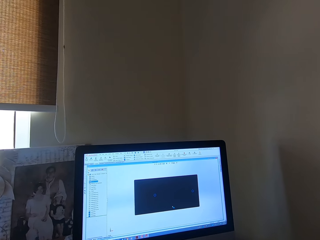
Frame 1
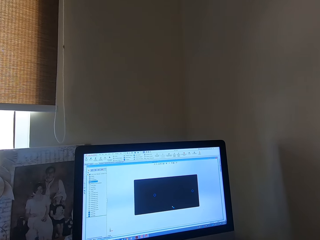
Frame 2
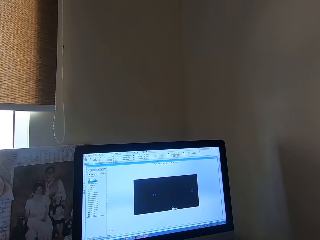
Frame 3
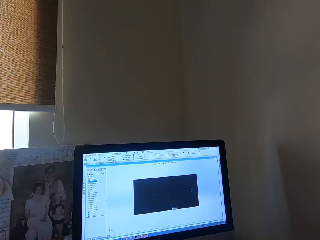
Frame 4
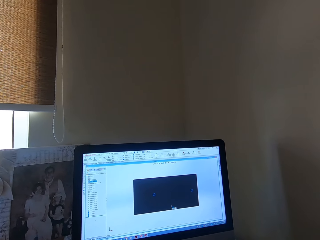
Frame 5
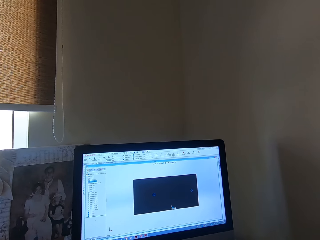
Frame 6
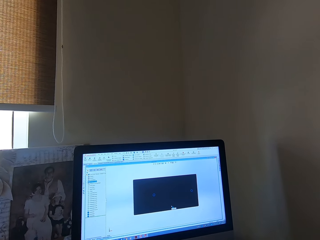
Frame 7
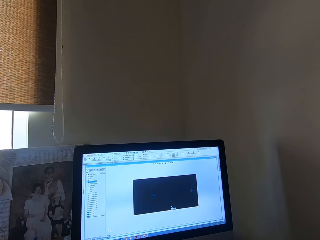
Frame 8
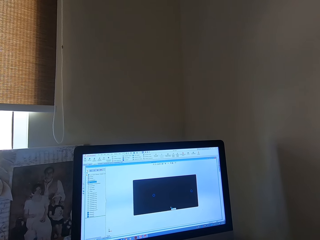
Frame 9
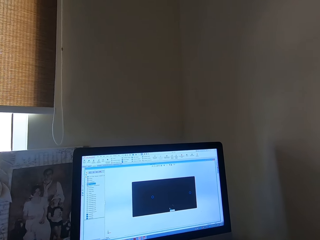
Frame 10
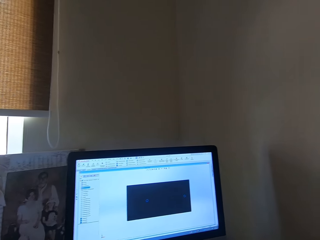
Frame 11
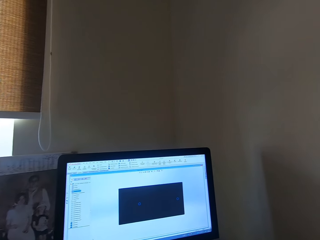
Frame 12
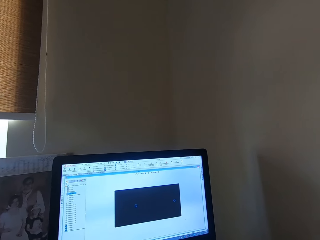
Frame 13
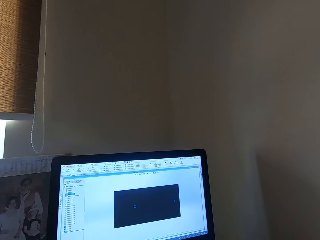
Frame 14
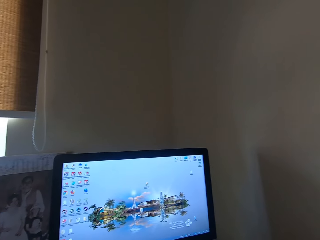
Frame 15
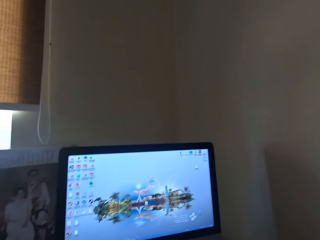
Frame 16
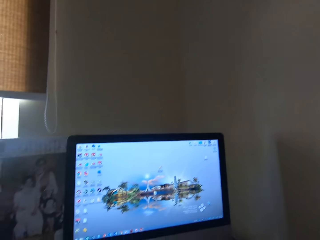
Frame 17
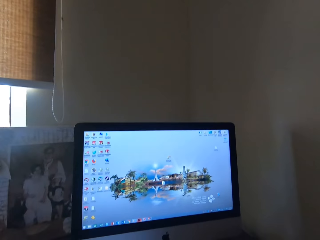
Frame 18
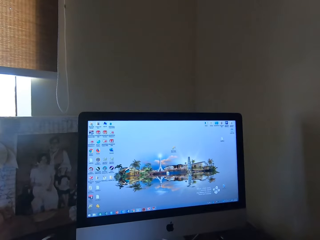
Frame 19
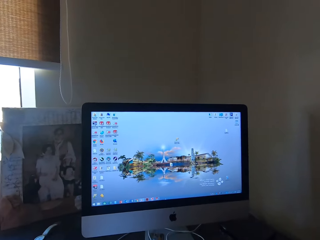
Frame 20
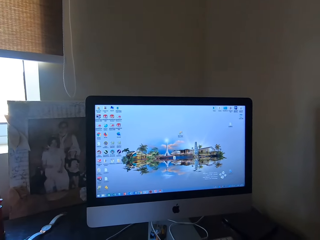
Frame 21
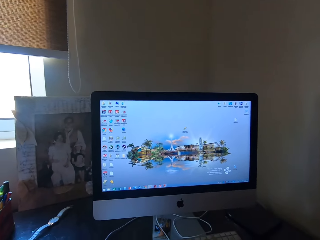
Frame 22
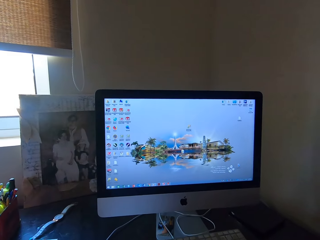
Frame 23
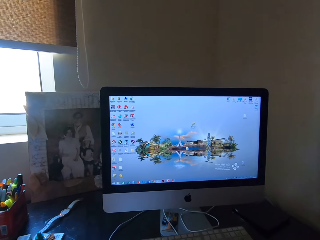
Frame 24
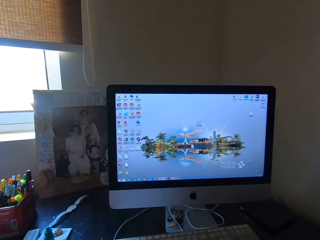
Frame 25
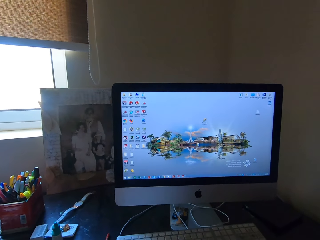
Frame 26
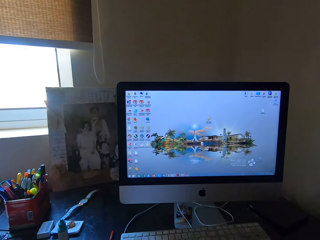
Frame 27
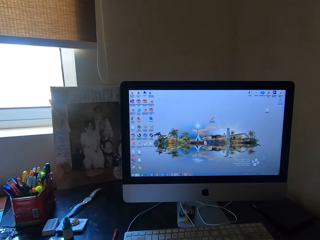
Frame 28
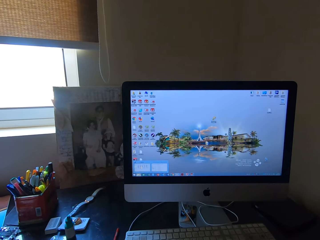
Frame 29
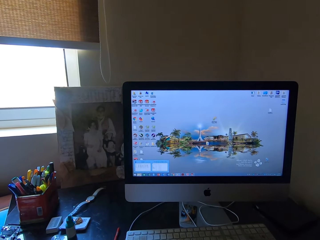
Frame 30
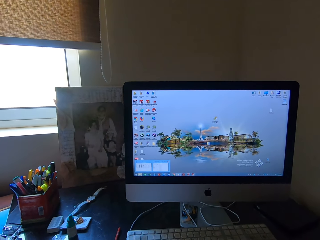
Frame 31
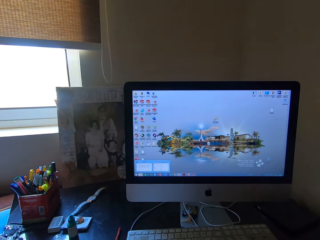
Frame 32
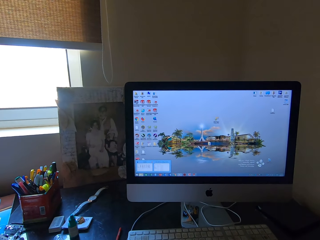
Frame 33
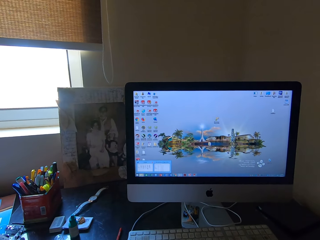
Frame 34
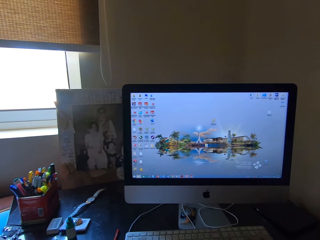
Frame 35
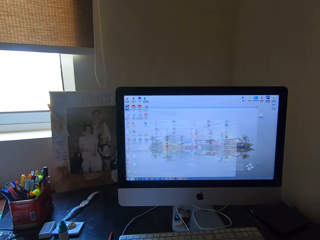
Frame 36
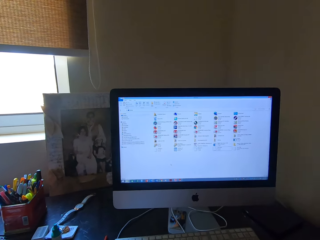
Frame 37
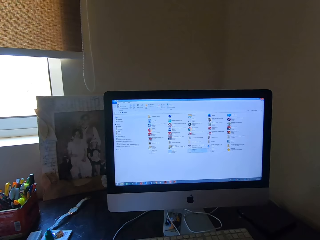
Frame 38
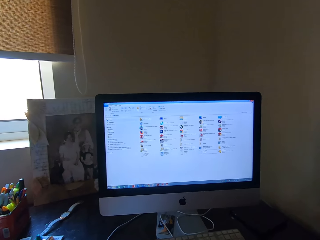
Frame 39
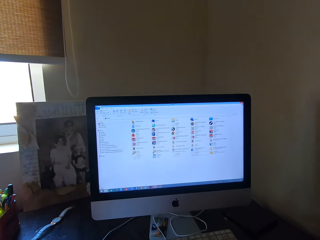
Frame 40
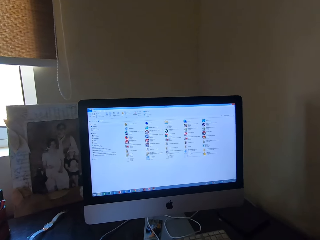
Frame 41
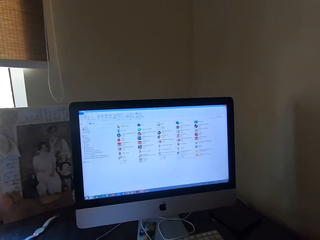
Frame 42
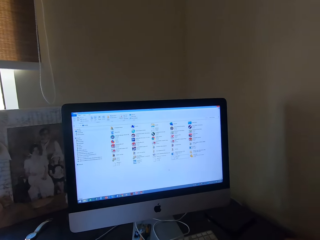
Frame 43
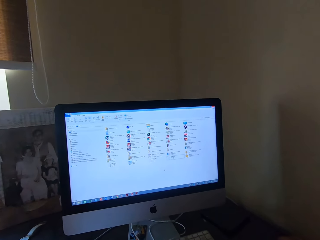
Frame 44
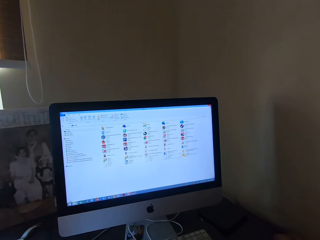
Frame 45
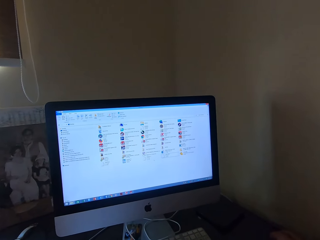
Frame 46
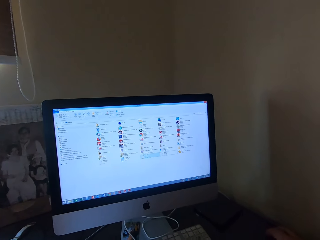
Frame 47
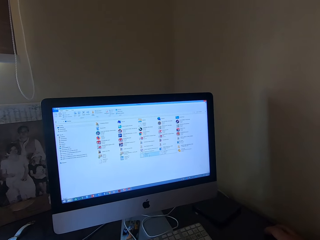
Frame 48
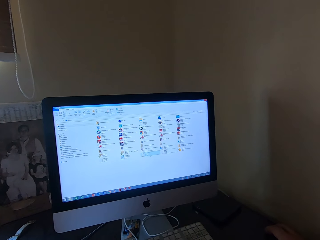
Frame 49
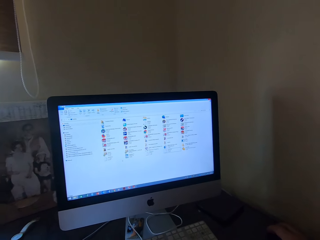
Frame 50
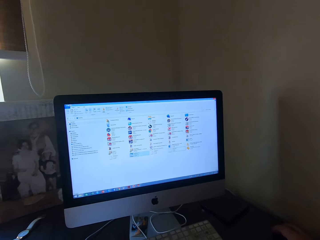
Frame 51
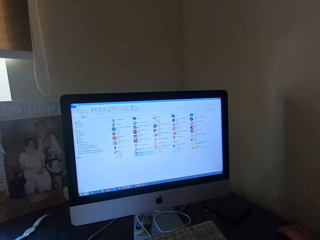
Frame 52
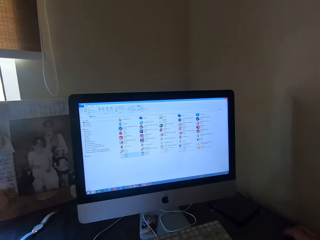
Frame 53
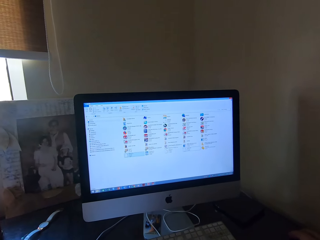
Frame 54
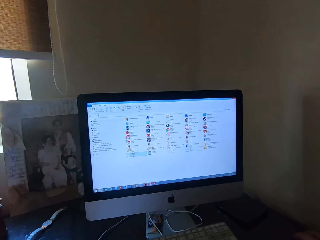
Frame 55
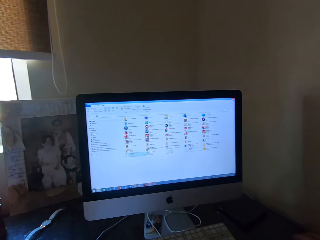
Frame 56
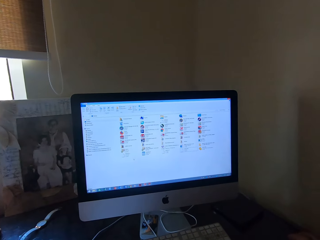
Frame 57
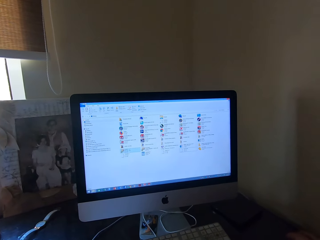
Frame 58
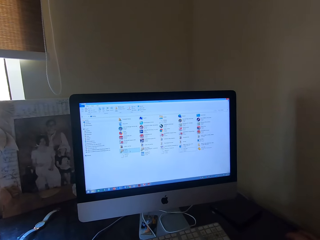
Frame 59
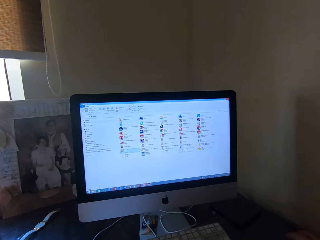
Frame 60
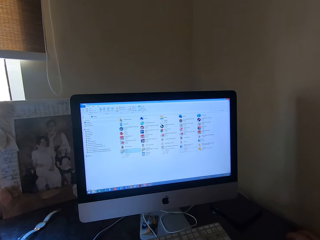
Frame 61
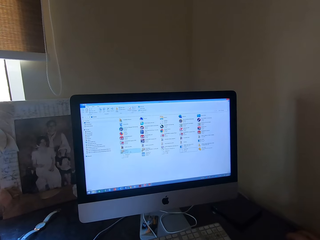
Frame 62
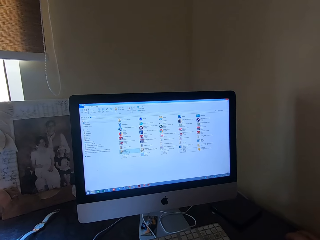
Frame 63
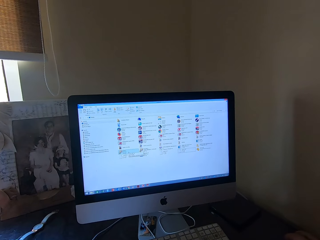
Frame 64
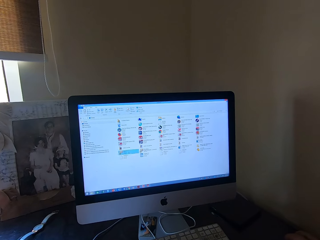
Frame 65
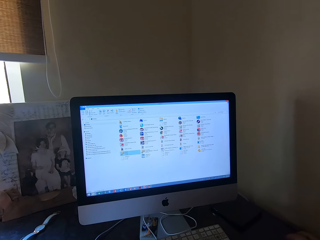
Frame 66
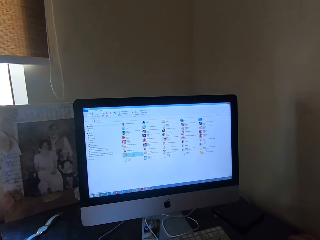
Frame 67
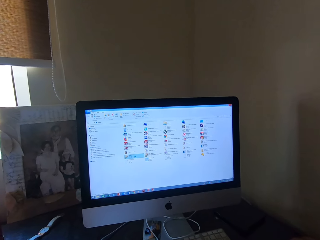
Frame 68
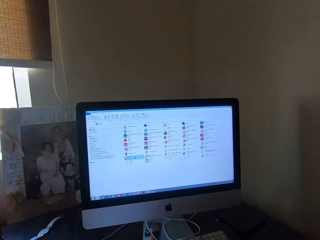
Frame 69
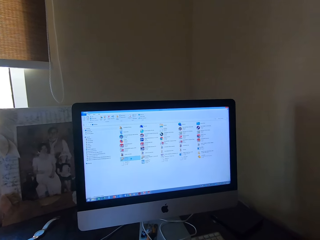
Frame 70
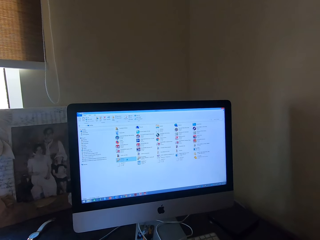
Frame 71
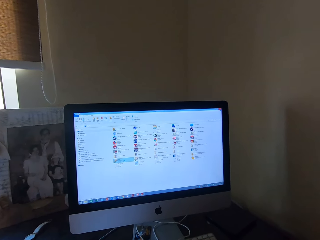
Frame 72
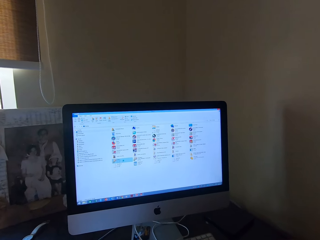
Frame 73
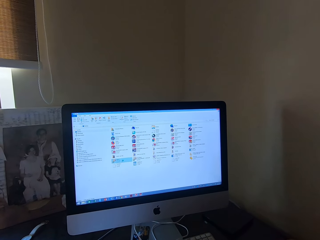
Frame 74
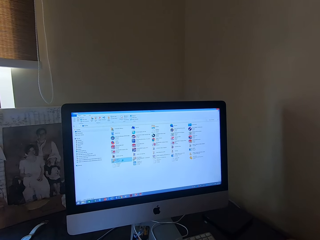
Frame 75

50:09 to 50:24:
The camera wearer clicks a file. They click the file again. They open the file. They move a cursor.

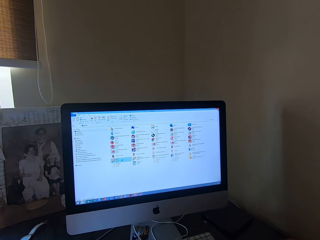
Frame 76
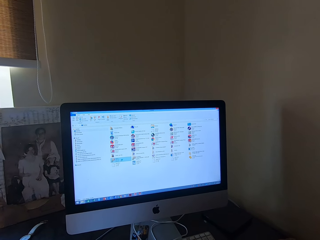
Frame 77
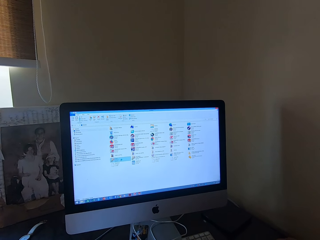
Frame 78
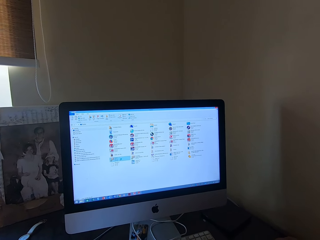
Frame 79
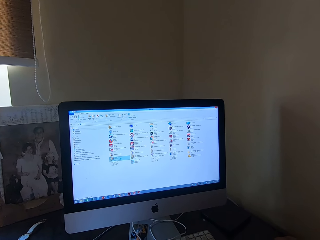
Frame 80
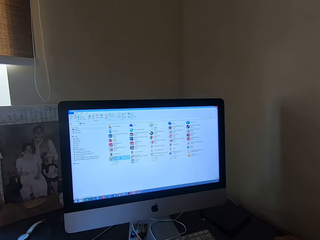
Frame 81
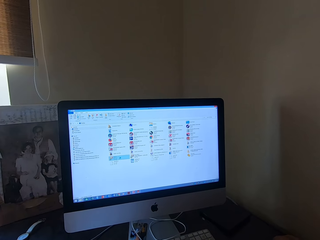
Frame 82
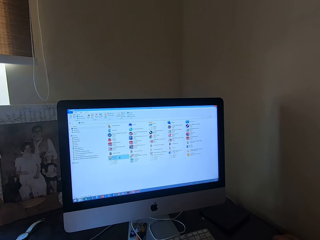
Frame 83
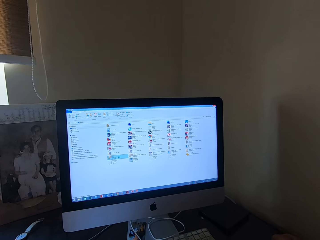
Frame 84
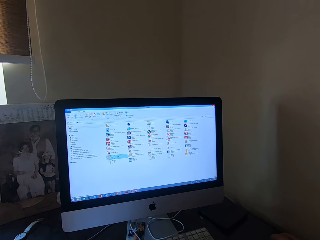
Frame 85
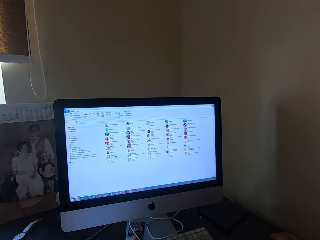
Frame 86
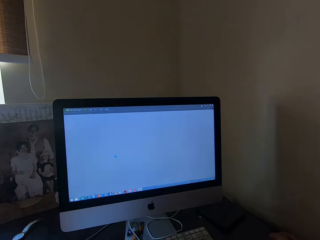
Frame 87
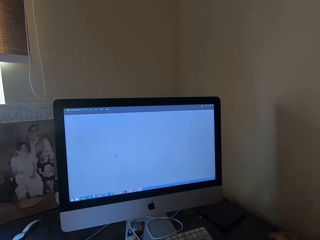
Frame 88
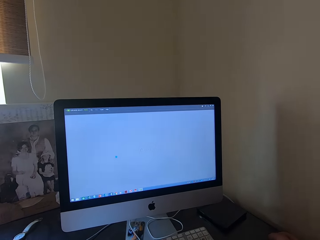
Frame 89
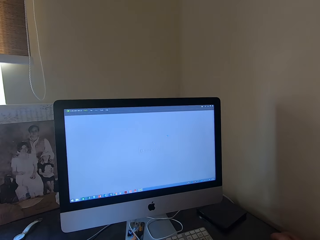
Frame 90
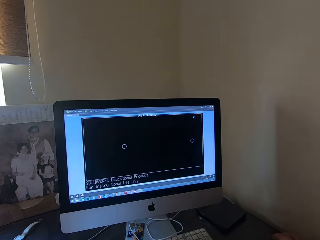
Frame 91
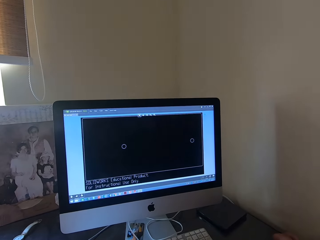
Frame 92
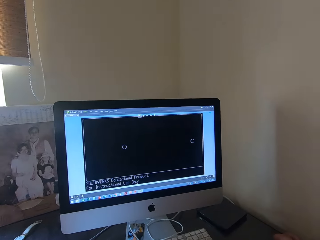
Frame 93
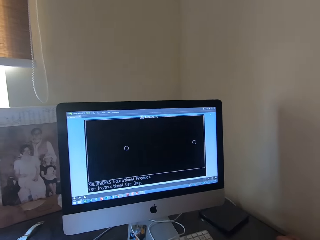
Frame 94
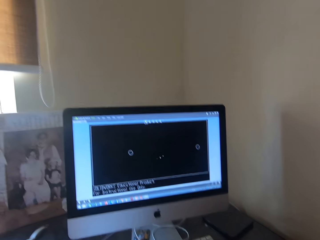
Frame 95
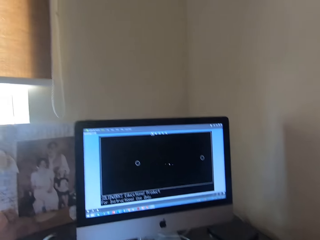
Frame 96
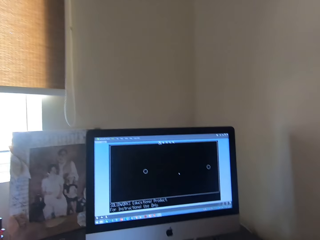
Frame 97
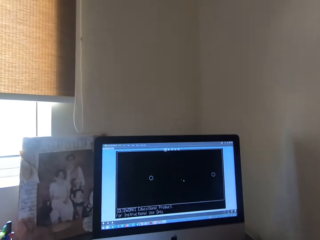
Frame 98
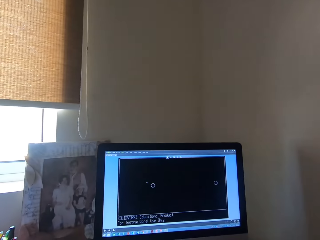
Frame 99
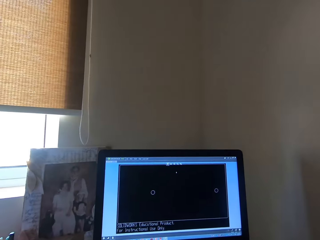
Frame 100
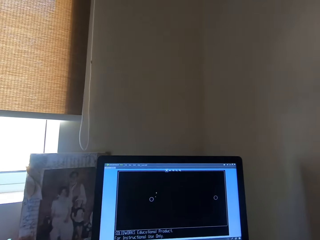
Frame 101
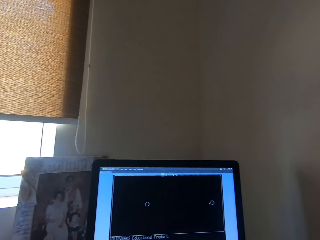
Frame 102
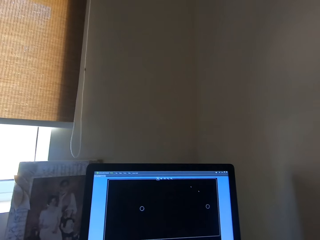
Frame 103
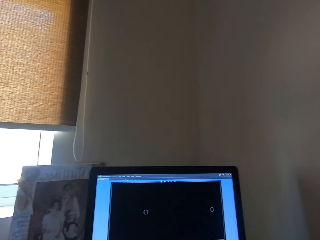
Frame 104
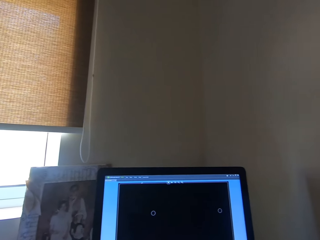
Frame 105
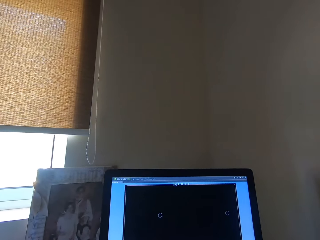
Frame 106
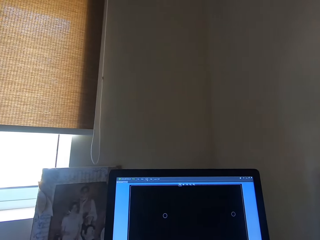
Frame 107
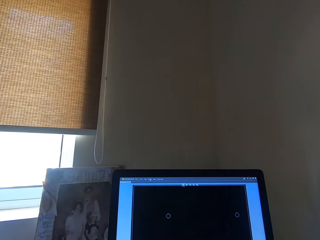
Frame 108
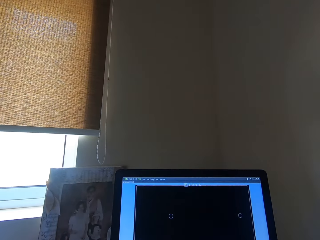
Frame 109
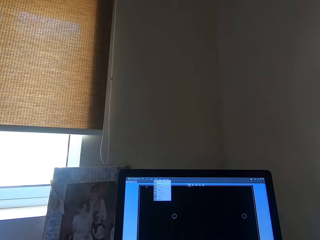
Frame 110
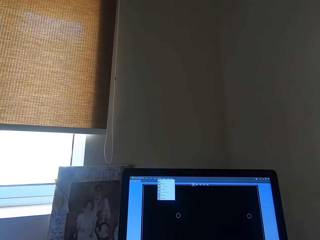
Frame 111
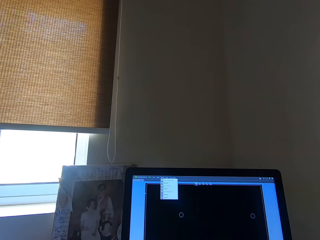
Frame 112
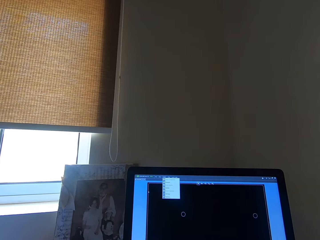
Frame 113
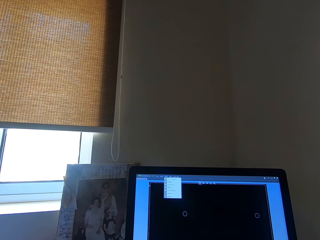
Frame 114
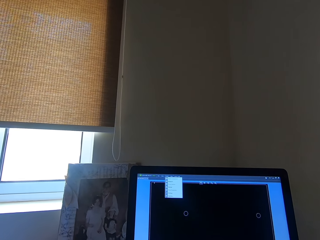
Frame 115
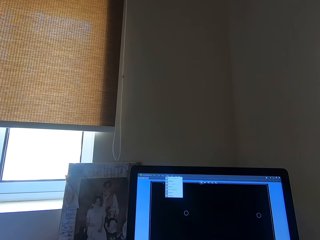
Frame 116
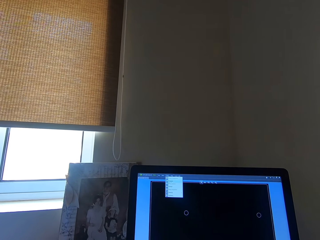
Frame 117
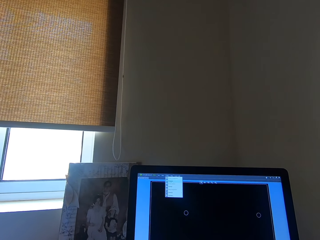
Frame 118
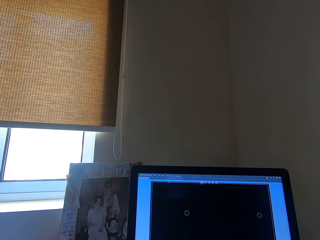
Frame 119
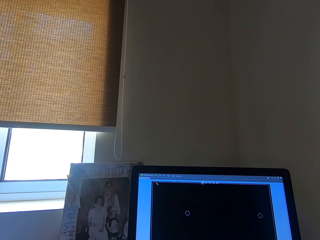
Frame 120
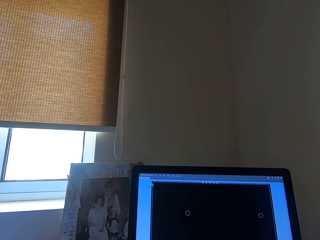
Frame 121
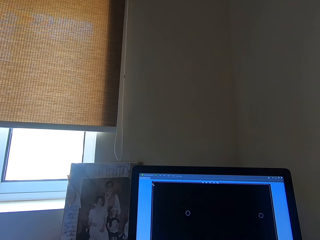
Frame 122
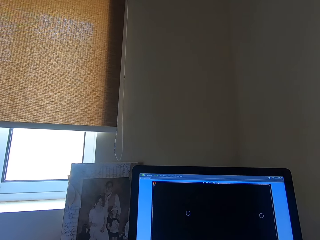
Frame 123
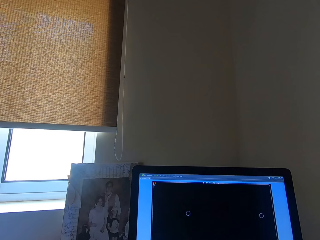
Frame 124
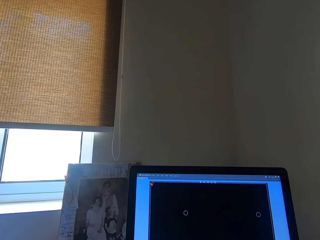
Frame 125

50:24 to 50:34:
The camera wearer opens a video. They move a cursor. They click a file.
